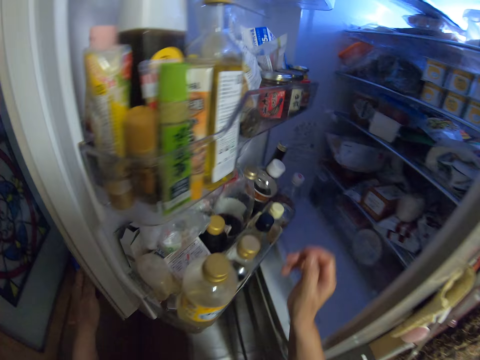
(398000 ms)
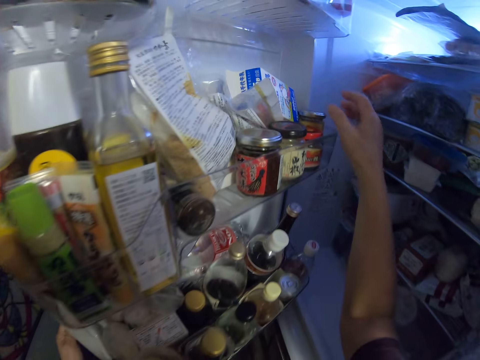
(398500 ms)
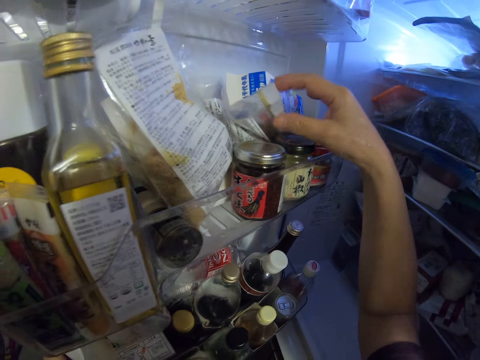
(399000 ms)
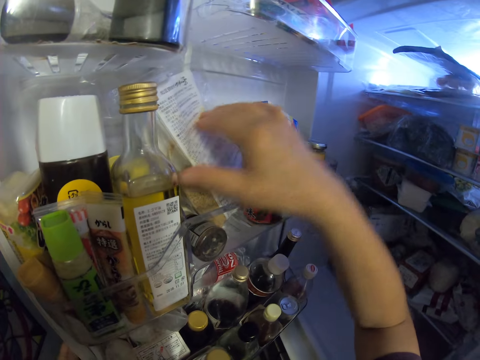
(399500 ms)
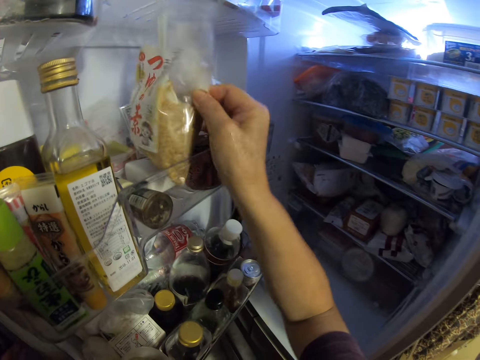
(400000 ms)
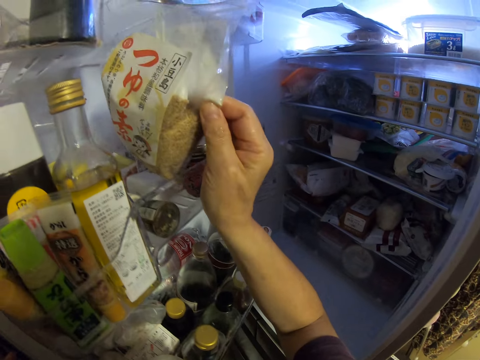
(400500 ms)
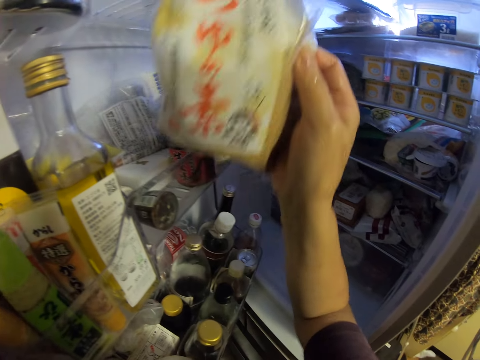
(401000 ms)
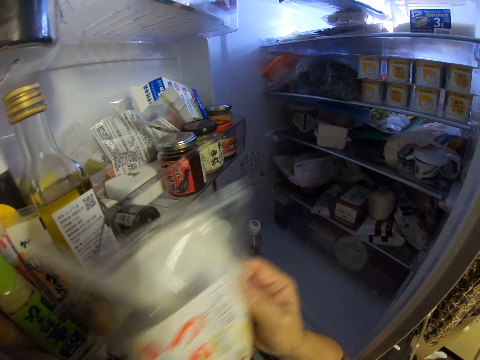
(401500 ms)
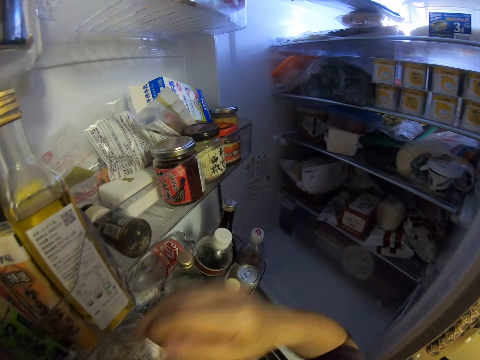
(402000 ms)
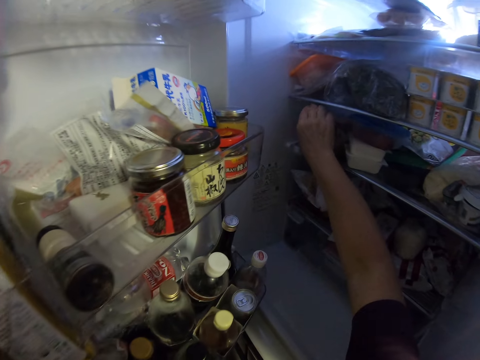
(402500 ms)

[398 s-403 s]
The camera wearer picks up a pack of powder. They carry the pack of rice and sauce in the fridge.

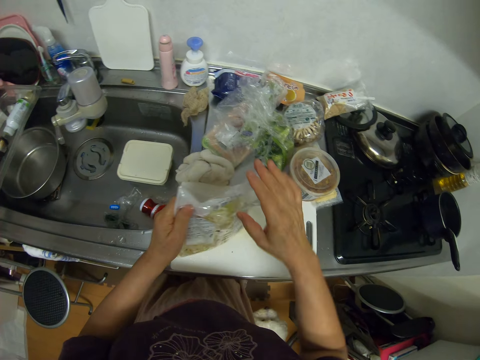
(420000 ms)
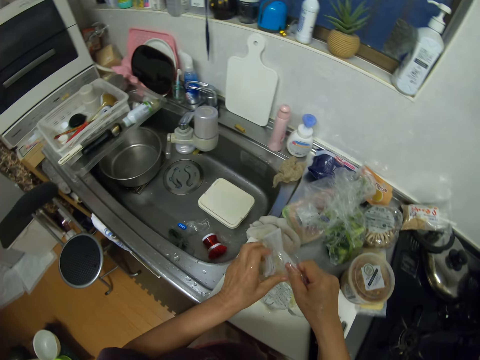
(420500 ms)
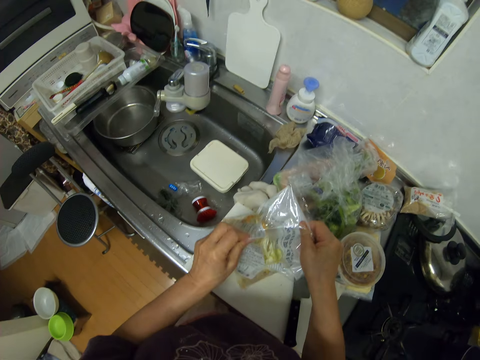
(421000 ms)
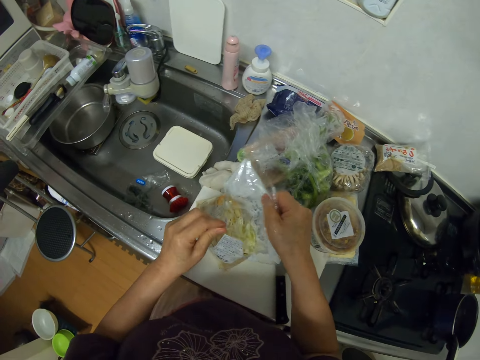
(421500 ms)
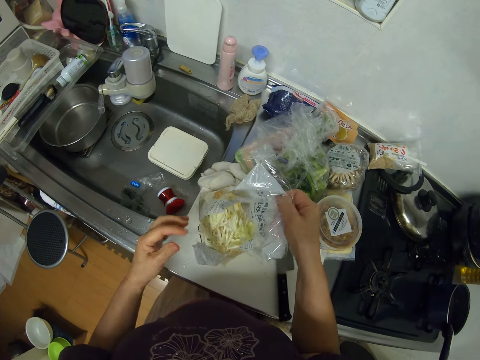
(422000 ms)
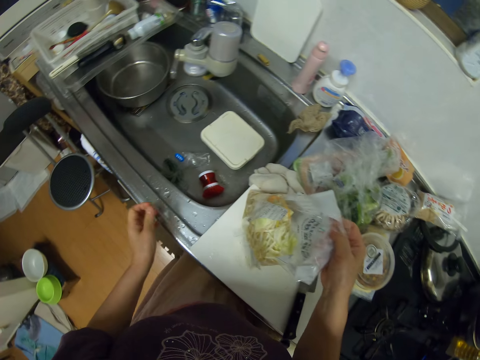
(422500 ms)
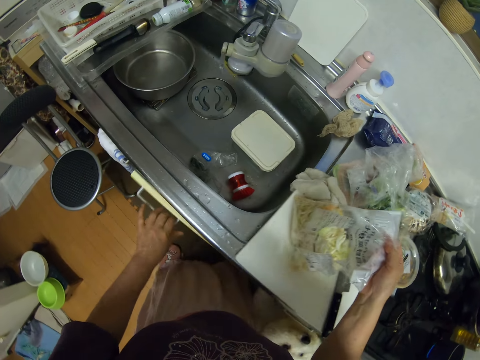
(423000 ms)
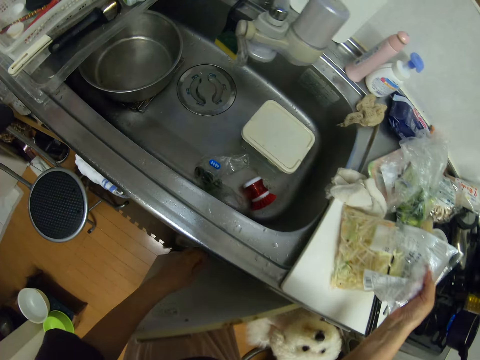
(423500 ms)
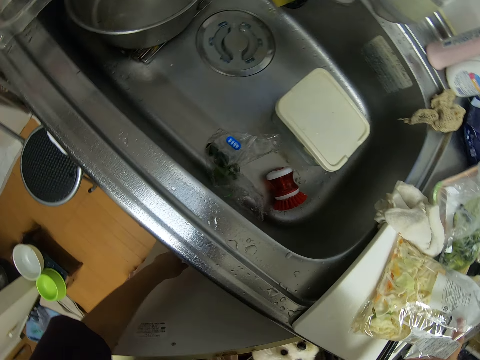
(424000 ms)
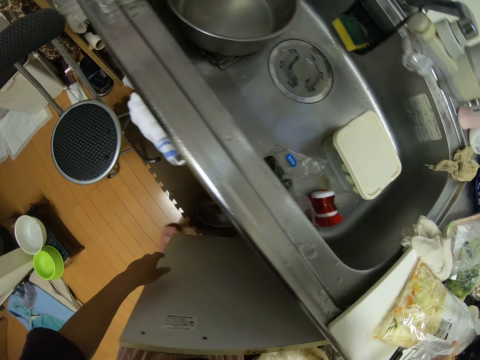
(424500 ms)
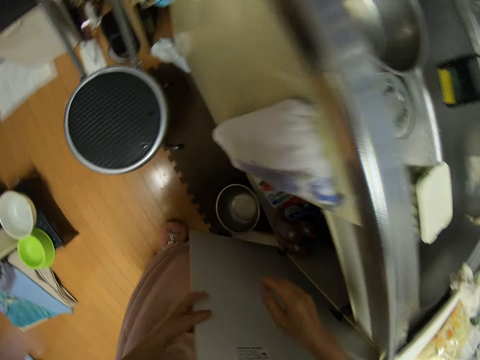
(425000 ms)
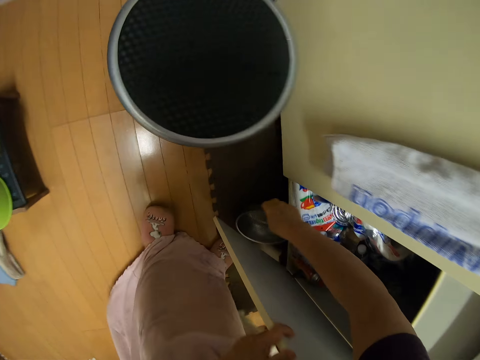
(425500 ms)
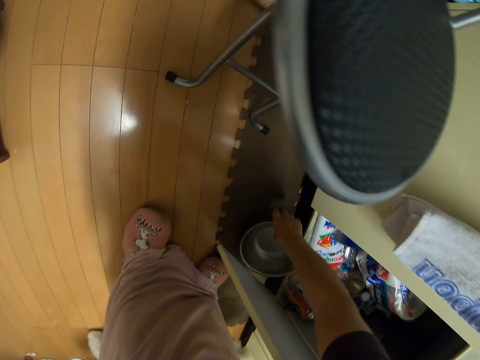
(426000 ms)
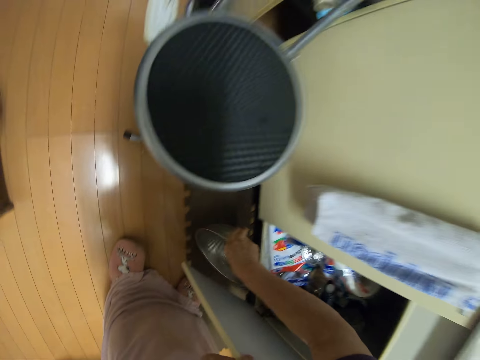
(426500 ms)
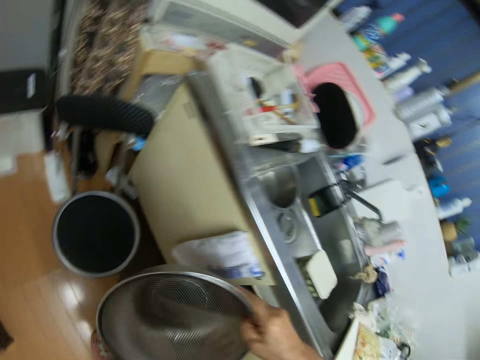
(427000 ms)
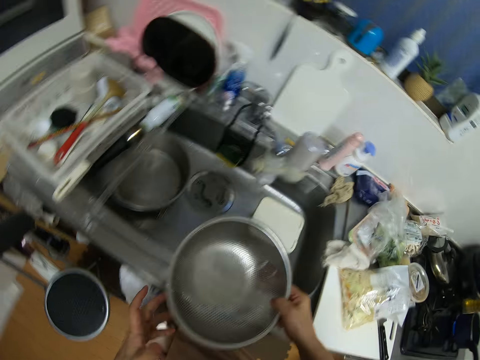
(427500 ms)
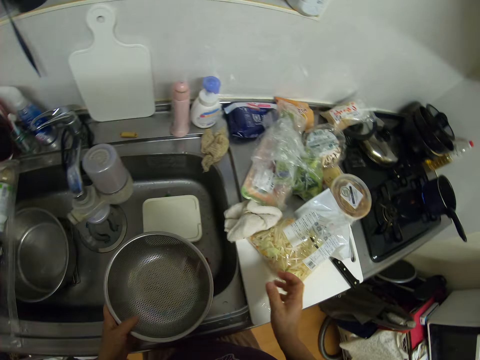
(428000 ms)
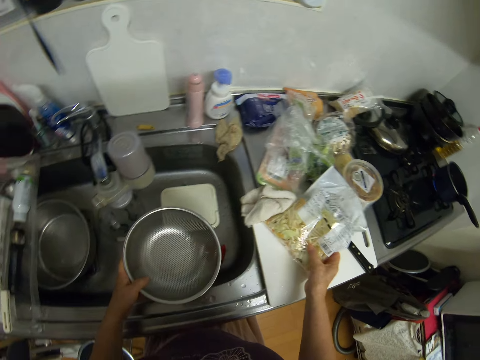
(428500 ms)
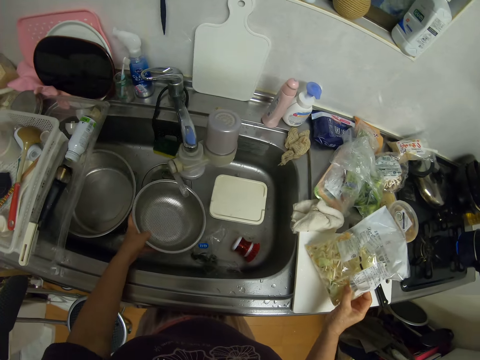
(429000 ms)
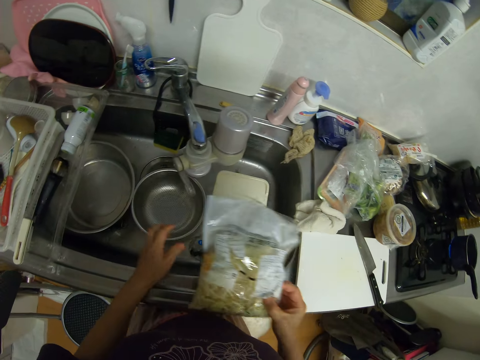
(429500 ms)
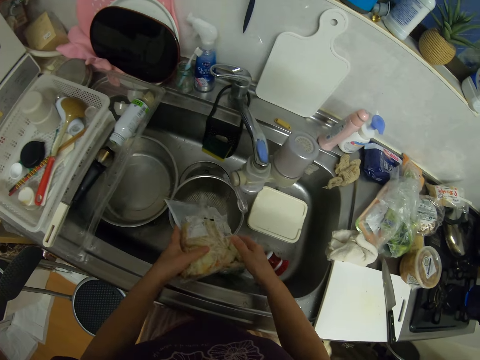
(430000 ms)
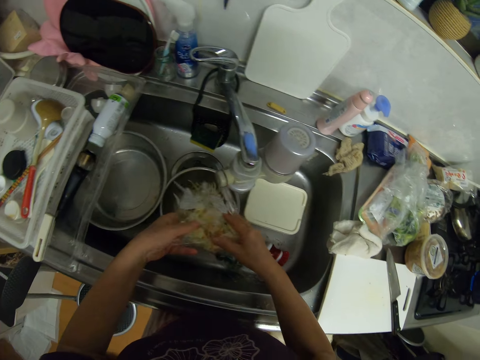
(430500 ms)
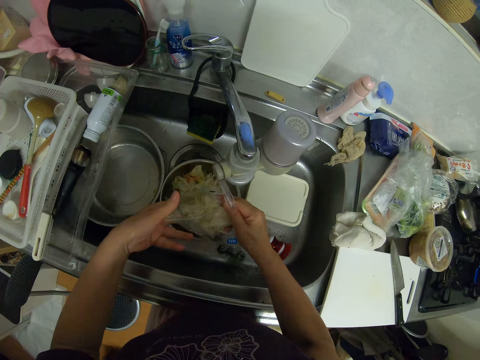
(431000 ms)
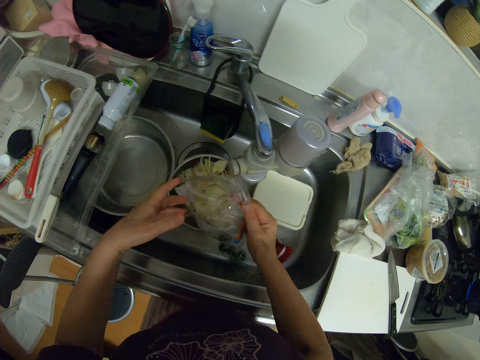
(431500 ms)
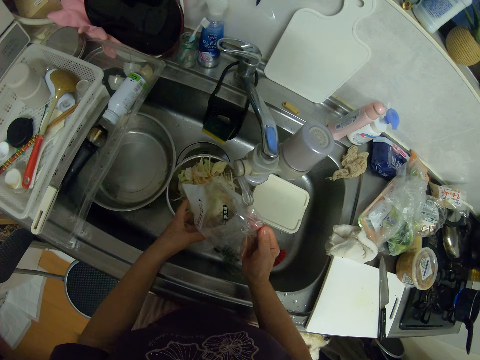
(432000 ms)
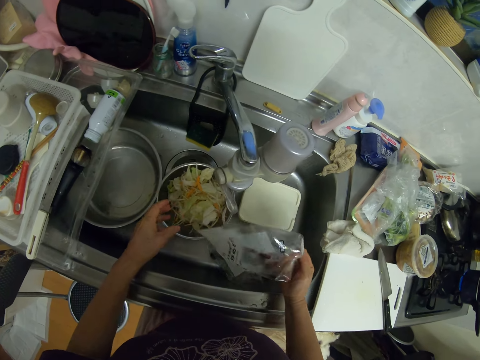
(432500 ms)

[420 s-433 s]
The camera wearer draws open the vegetables pack with her hand. She opens a cupboard under the sink. She places the pack on the chopping board. She picks a colander or mesh strainer from the cupboard. She closes the cupboard under the sink. She shifts the mesh strainer to the left hand. She carries the pack of vegetables from the chopping board. She drops the colander in the sink. She pours the vegetables in the colander.

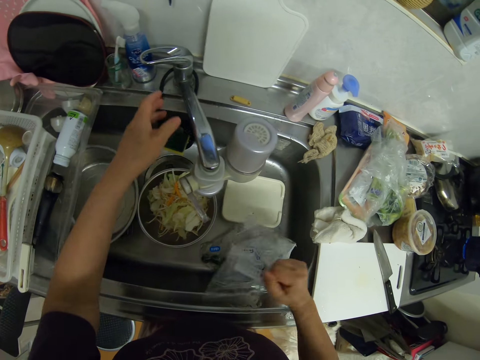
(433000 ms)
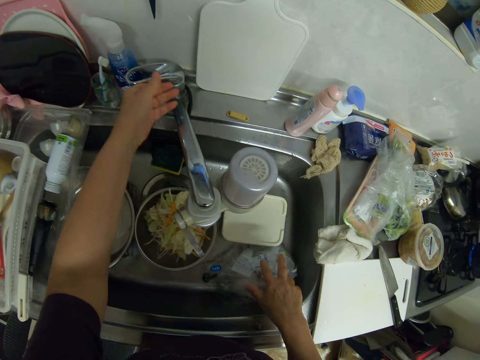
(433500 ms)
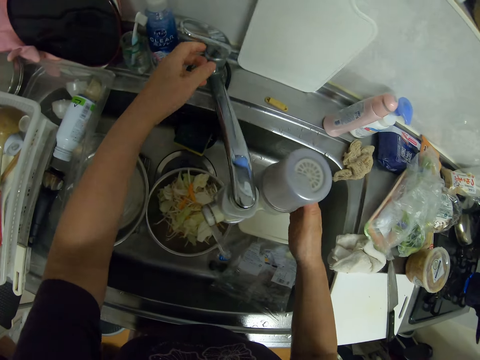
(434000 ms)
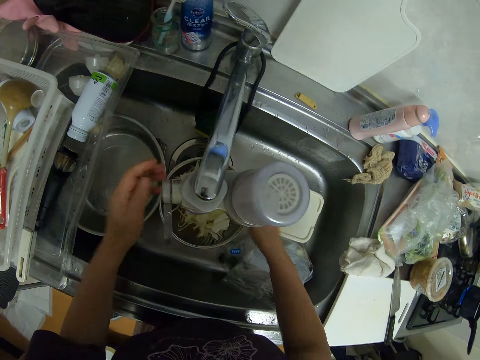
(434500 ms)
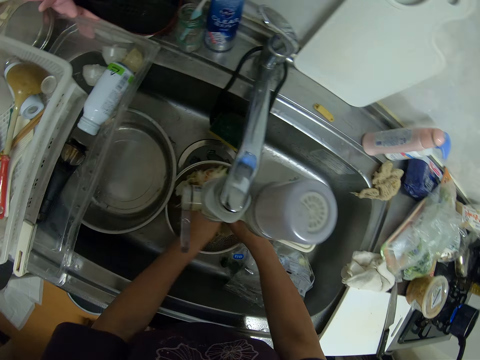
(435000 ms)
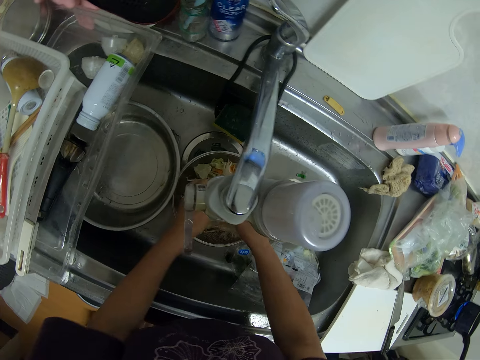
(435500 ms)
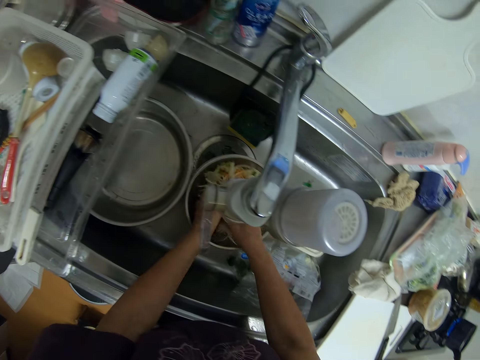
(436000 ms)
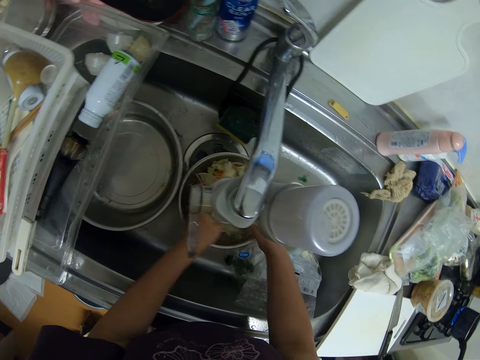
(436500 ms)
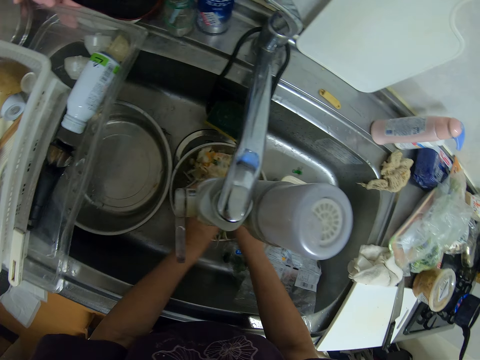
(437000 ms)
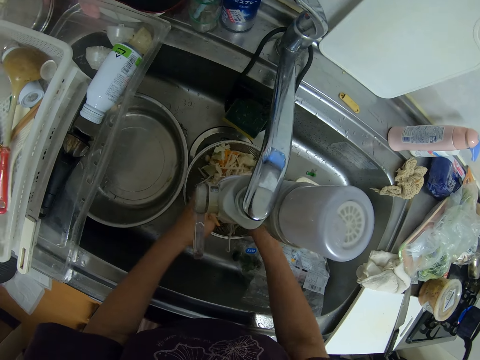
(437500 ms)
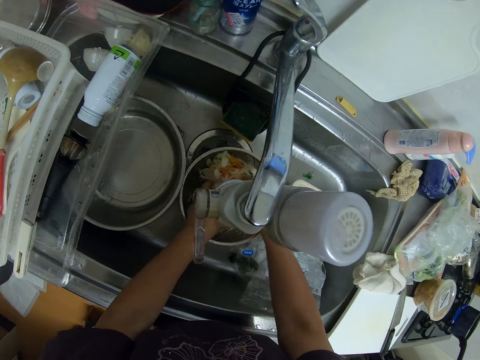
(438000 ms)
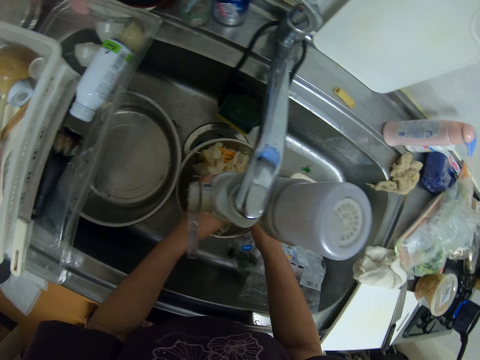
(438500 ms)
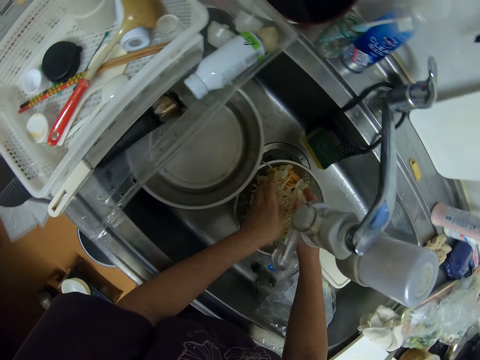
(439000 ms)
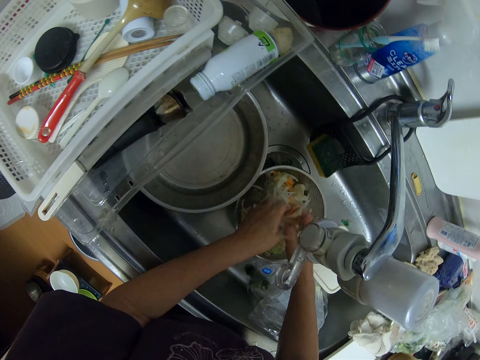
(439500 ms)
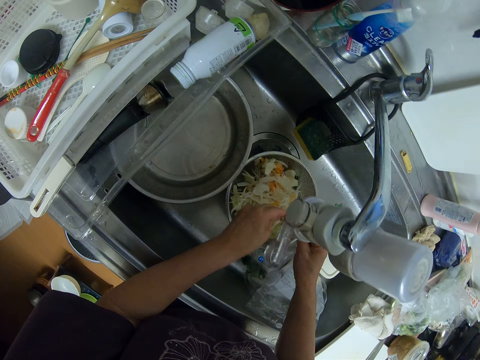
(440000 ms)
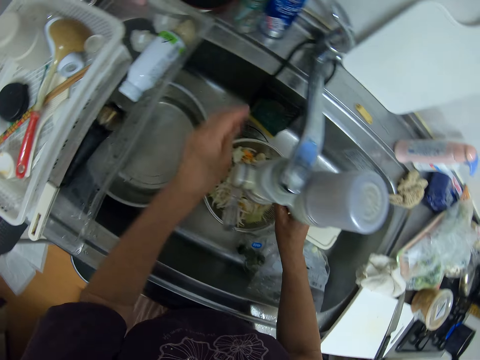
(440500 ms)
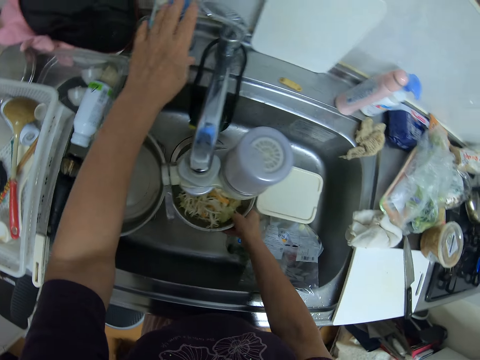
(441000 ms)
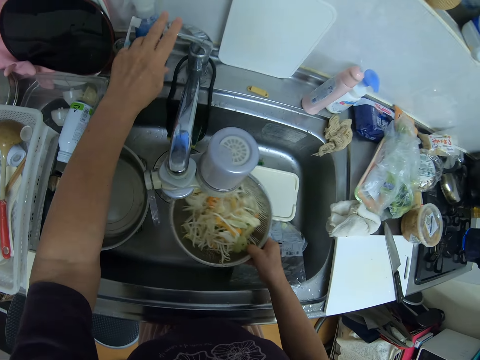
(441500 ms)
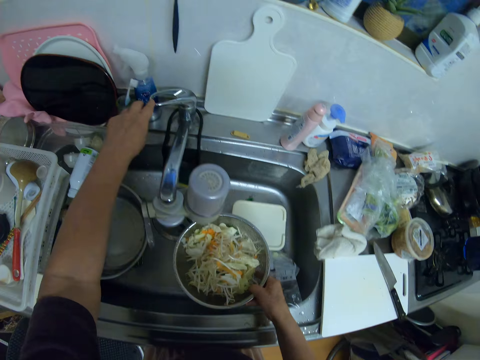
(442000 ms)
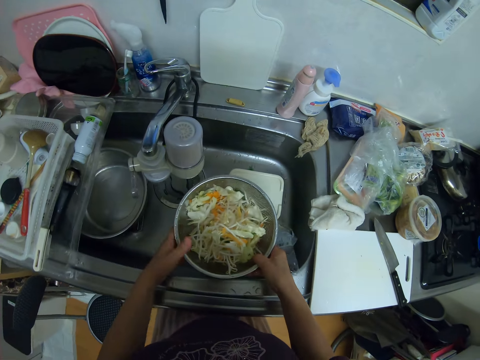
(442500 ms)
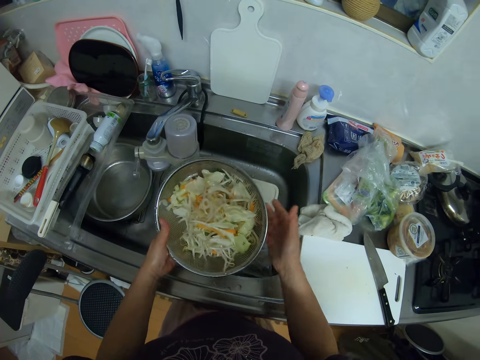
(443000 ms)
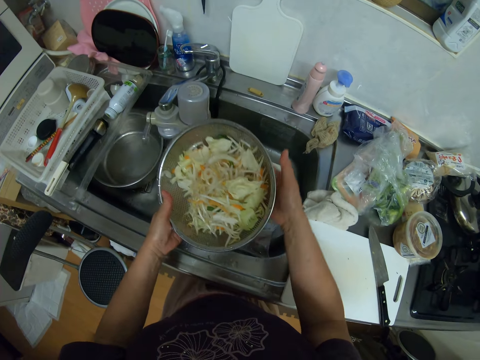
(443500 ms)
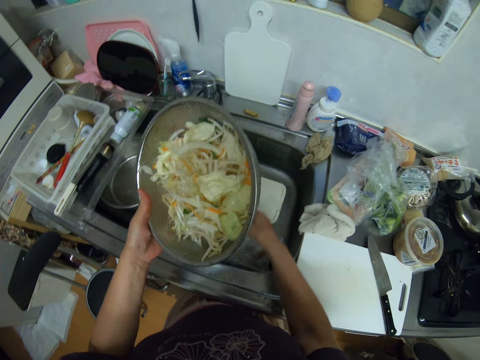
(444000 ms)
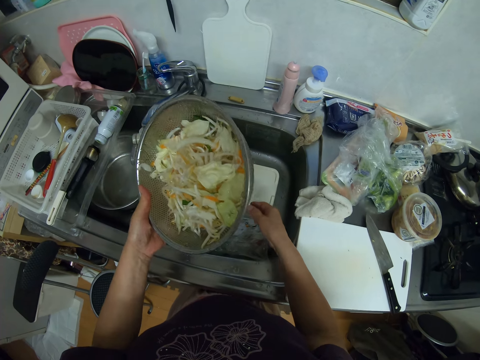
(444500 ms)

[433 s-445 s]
The camera wearer places the empty pack in the sink. She opens the sink tap into the colander. She moves the sink tap. She washes the vegetables with water from the sink tap and her hand in the colander. She lifts the mesh strainer with the vegetables from the sink. She closes the sink tap. She drains water from the vegetables in the strainer.
